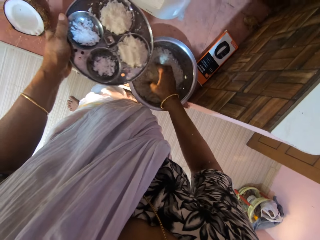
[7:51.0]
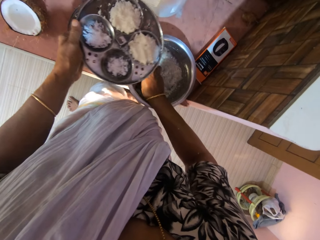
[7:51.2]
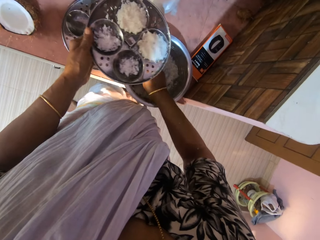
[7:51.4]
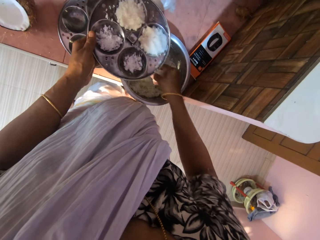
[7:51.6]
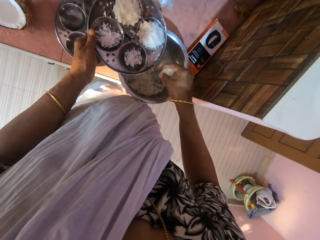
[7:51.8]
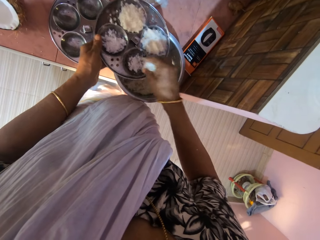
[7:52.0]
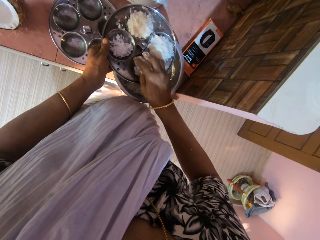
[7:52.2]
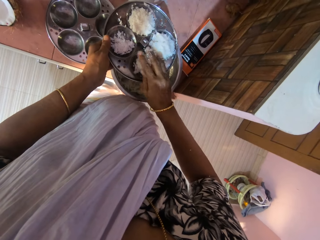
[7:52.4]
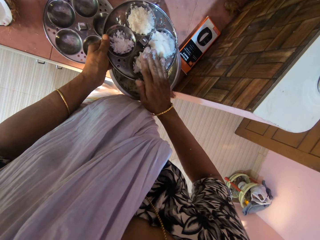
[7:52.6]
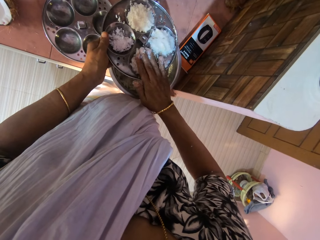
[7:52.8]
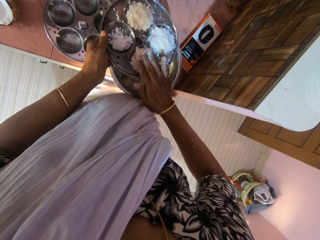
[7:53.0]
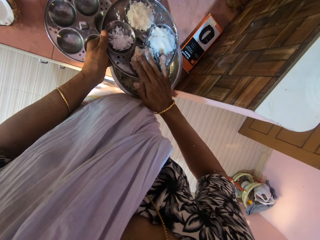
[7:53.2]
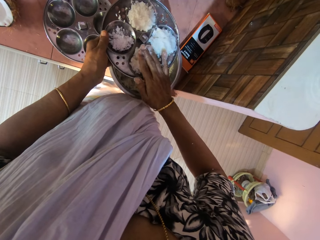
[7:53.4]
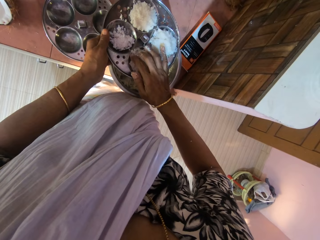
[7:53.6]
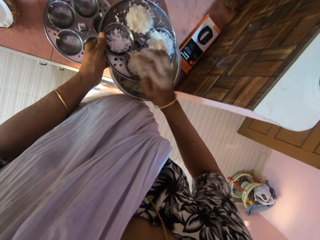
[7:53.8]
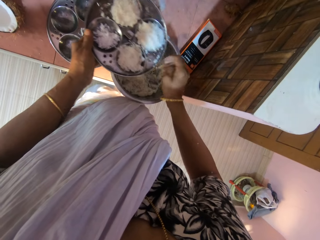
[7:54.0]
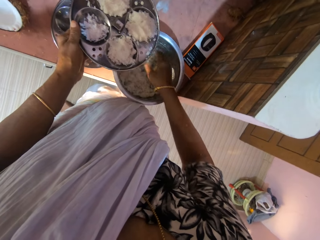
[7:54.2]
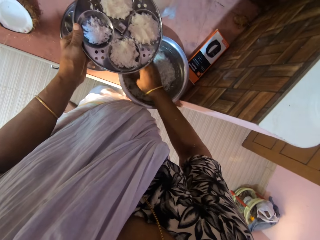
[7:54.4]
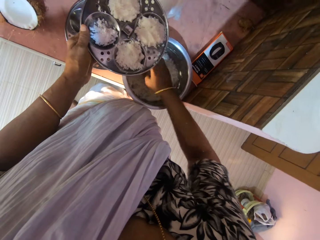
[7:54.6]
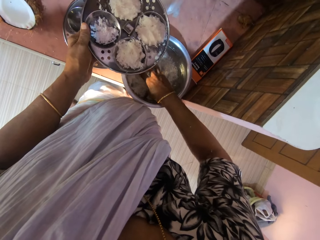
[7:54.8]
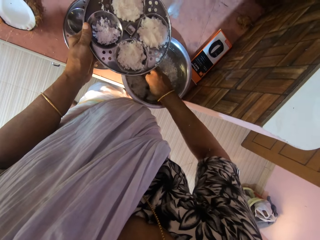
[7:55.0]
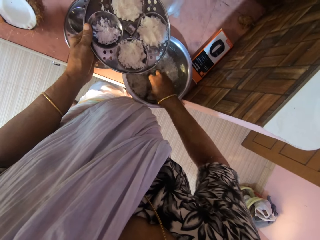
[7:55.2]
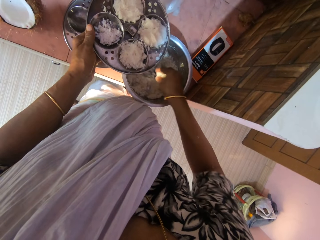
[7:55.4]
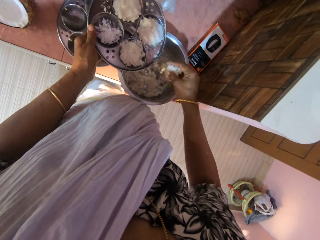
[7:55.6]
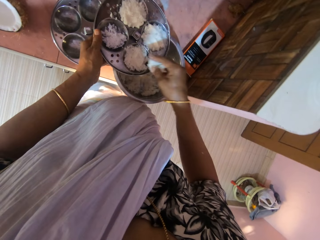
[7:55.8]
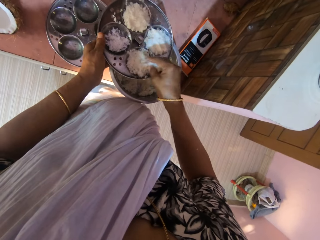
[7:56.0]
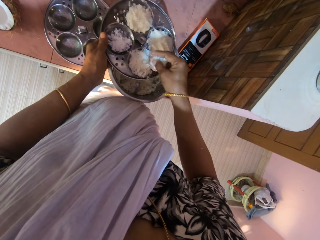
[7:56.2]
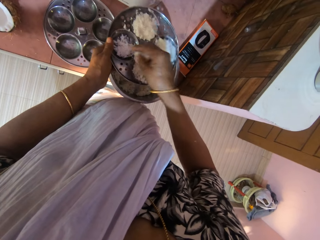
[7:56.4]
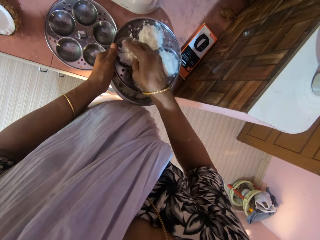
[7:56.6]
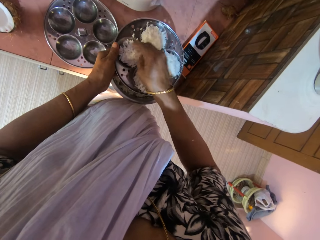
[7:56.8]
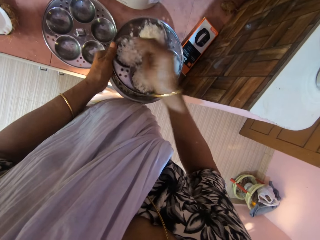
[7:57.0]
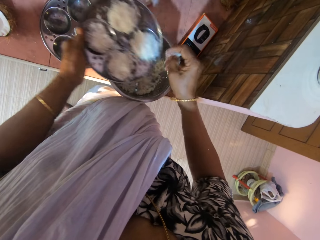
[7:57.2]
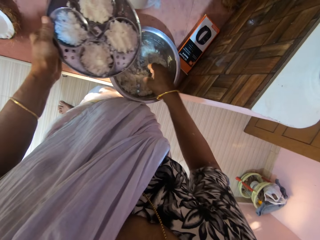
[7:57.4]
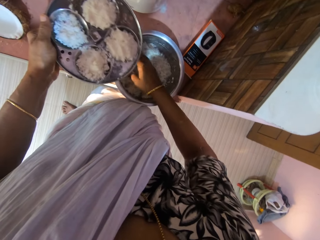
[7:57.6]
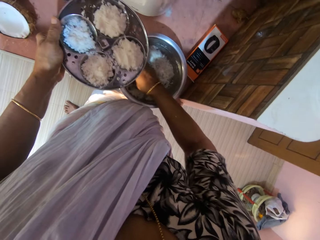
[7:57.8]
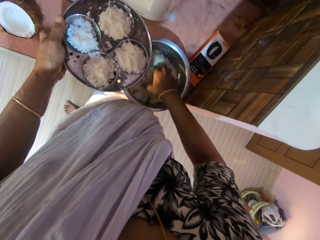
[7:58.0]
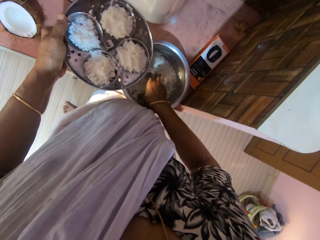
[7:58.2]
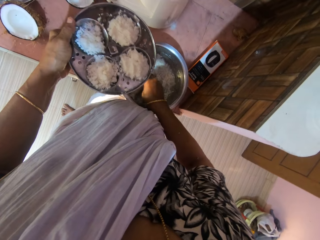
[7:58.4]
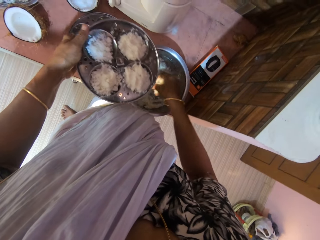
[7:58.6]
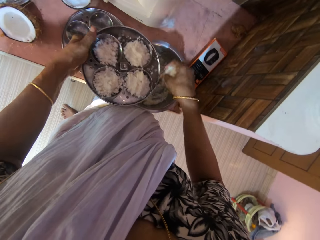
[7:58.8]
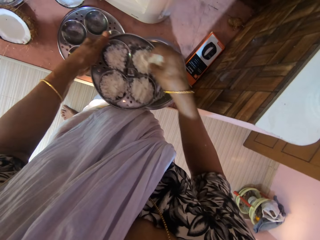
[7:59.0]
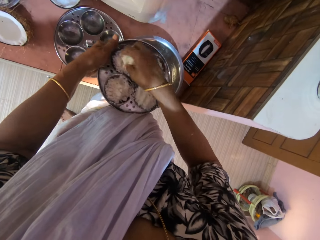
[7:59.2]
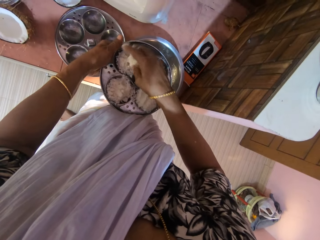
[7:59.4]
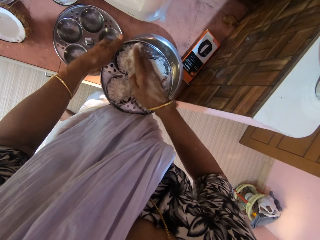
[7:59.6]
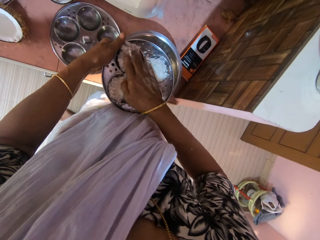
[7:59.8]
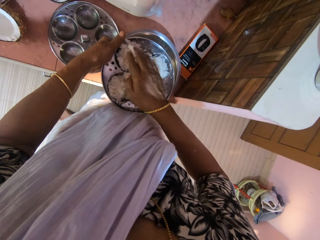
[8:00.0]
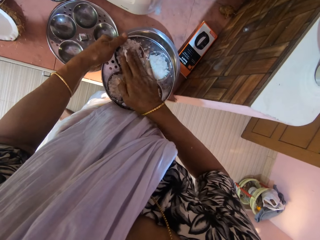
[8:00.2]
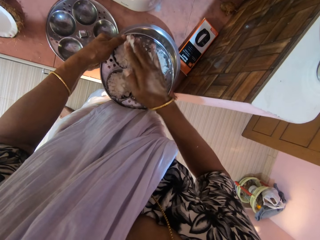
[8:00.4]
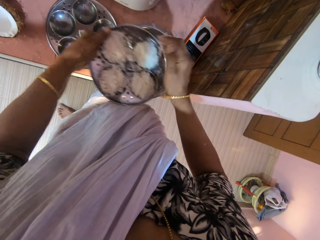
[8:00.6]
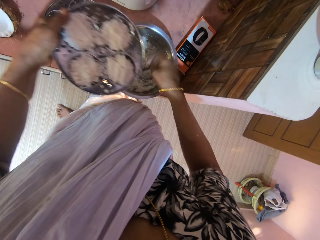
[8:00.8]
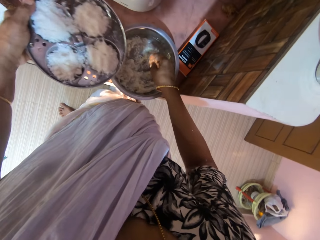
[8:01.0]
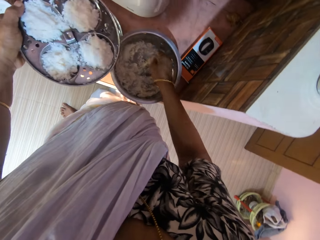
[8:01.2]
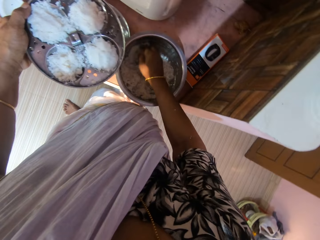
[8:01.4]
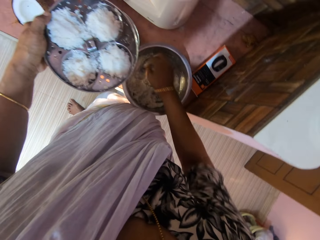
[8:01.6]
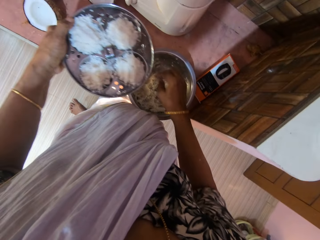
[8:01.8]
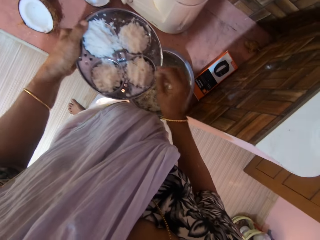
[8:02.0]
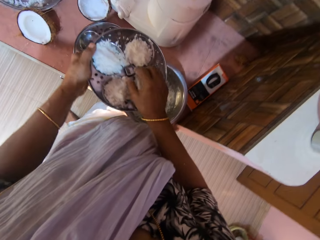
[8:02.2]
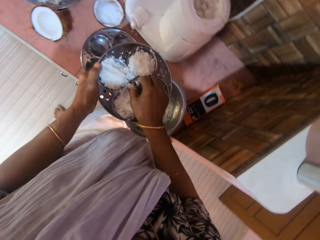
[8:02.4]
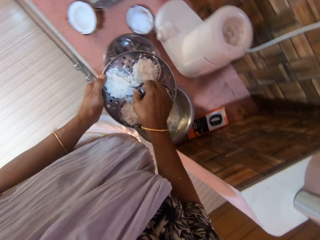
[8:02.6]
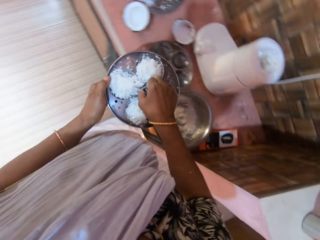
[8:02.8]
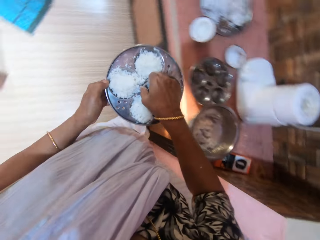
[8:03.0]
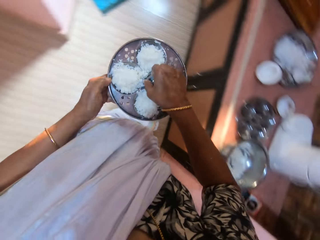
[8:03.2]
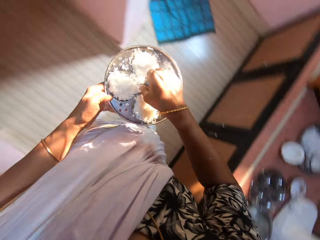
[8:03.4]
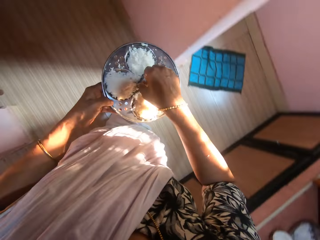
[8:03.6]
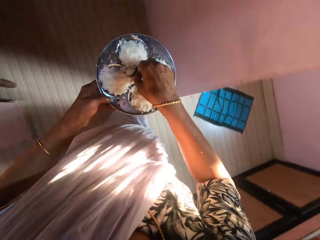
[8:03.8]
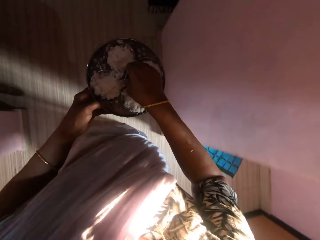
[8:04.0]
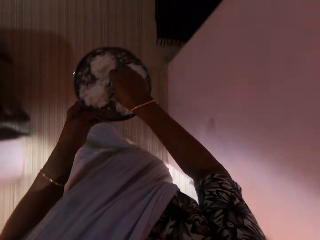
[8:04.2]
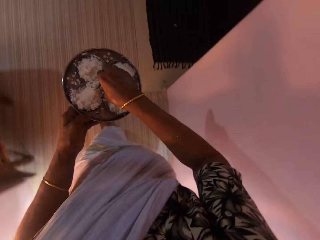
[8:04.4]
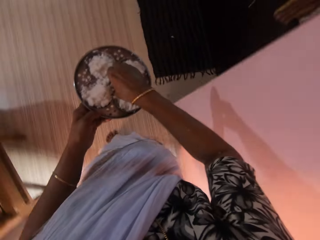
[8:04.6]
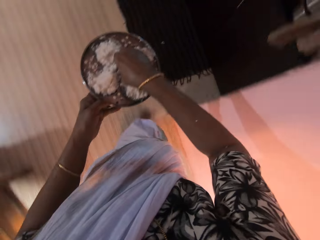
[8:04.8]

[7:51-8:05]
The camera wearer scoops the coconut from the bowl on the table with her right hand. She drops the coconut in her right hand in the strainer in her left hand. She presses the coconut in the strainer in her left hand with her right hand. She scoops the coconut from the bowl on the table with her right hand. She drops the coconut in her right hand in the strainer in her left hand repeatedly. She scoops the coconut from the bowl on the table with her right hand. She drops the coconut in her right hand in the strainer in her left hand. She presses the coconut in the strainer in her left hand with her right hand. She scoops the coconut from the bowl on the table with her right hand. She holds the strainer with both hands. She walks around a room.

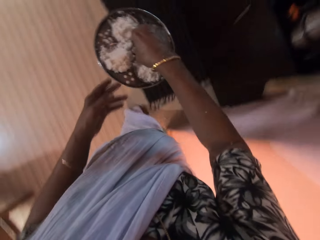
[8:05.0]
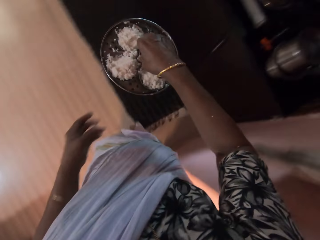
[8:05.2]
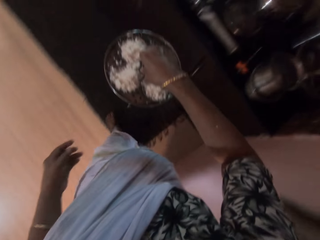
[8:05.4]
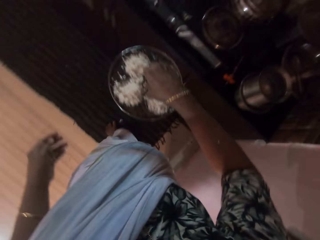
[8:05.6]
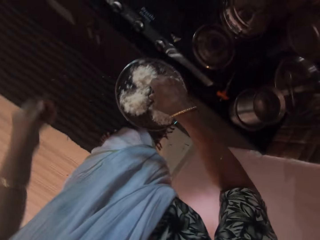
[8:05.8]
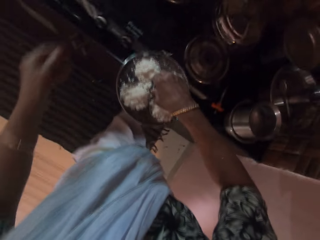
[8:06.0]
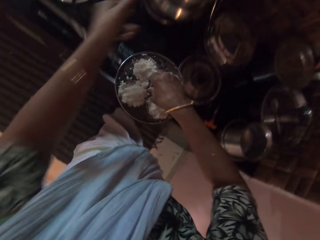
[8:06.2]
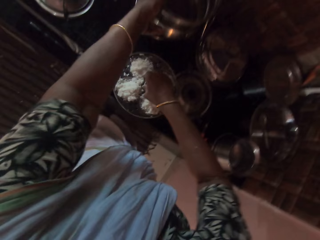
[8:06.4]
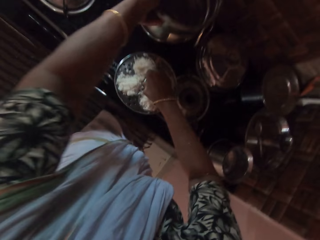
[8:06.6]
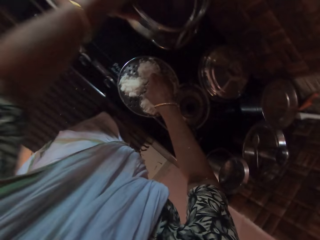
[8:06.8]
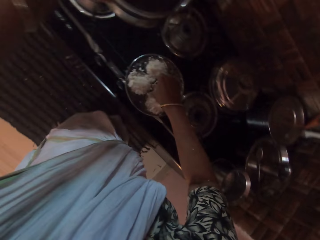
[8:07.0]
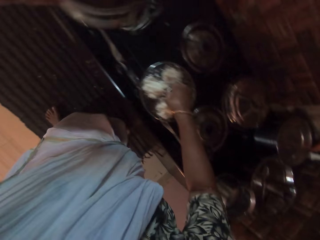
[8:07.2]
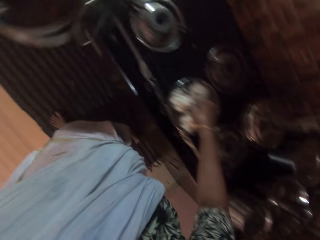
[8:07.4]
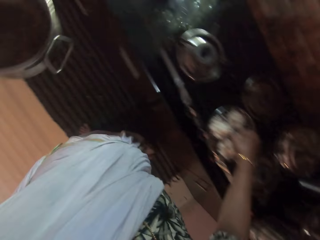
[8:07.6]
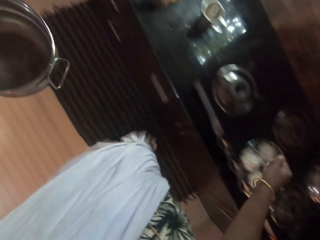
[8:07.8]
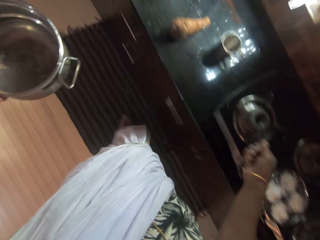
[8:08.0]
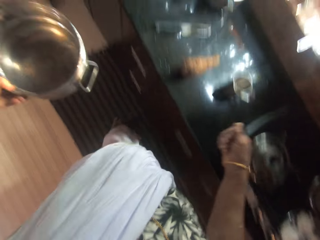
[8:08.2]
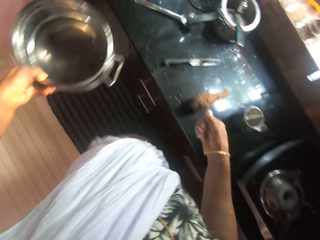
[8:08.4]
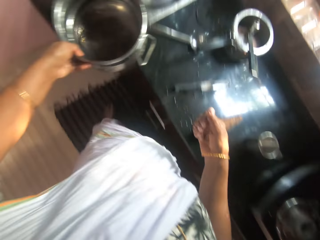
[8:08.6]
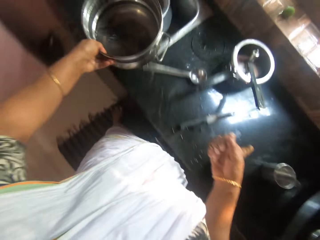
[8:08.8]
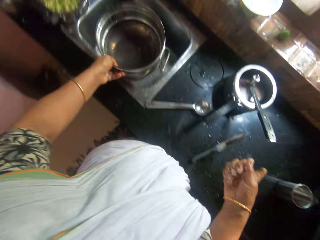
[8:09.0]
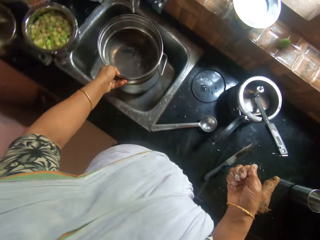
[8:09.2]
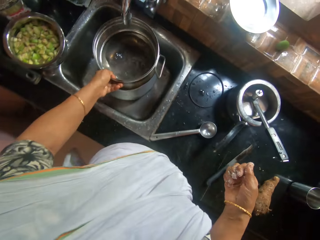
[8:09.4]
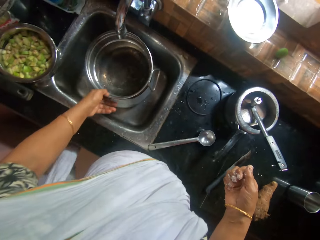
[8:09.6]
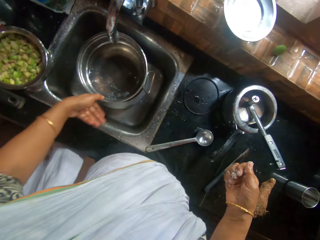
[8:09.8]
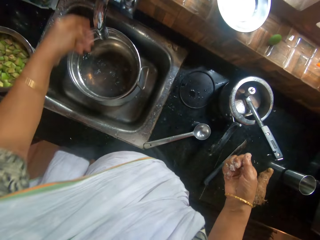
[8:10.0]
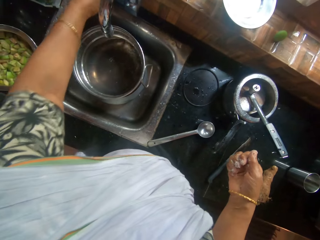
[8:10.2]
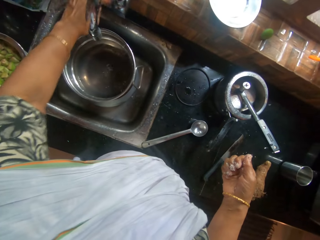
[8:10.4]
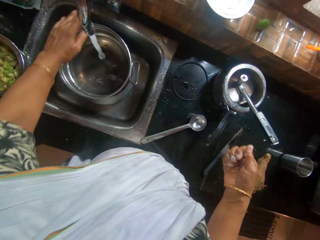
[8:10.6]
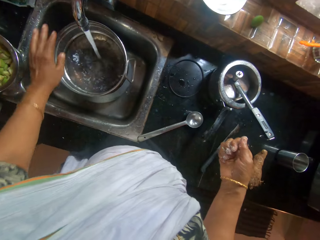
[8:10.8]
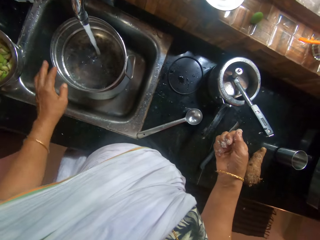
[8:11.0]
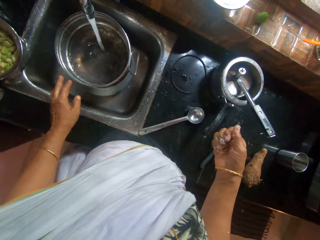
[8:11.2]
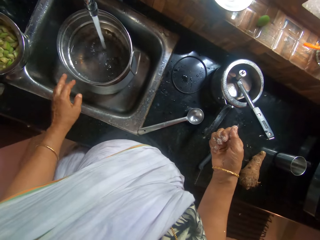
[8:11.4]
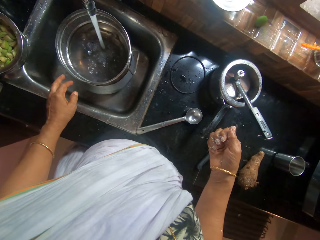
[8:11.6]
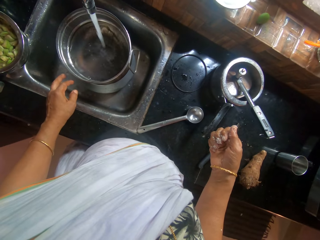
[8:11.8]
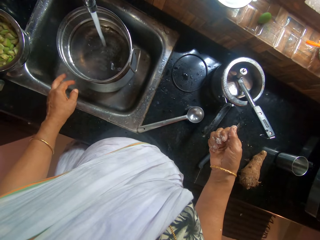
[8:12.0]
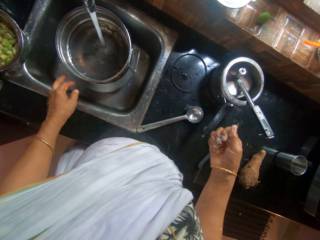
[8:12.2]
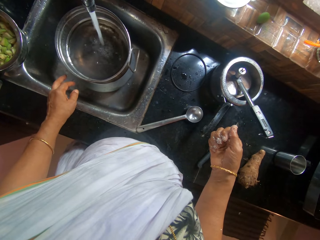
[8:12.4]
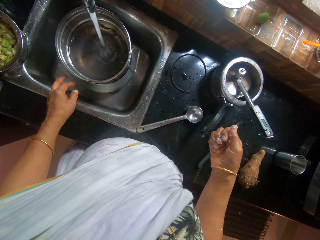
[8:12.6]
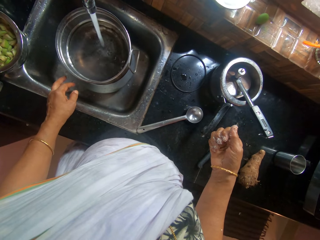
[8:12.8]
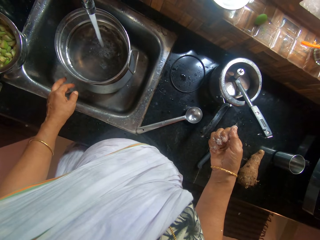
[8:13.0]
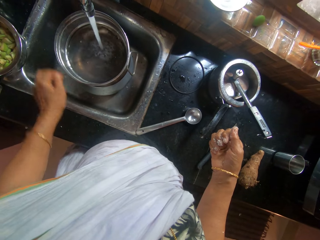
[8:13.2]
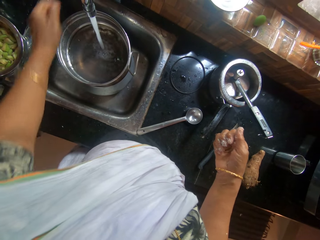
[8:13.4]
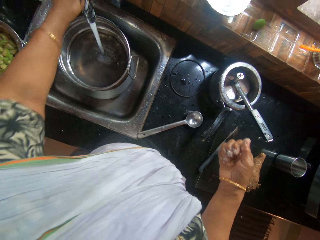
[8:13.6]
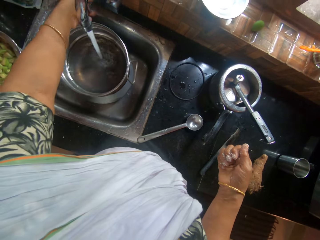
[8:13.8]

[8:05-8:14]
The camera wearer holds the strainer with her right hand. She places the strainer in her right hand on the gas cooker in the kitchen. She picks the pot from the gas cooker with her left hand. She walks around a room. She places the pot in her left hand in a sink bowl. She puts on the tap on the sink with her left hand. She fetches water from the tap on the sink into the pot in the sink bowl.
